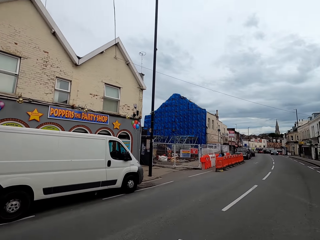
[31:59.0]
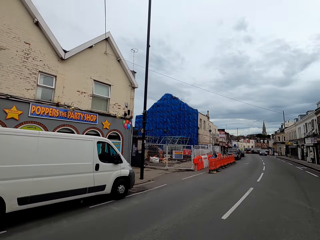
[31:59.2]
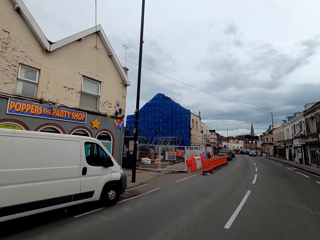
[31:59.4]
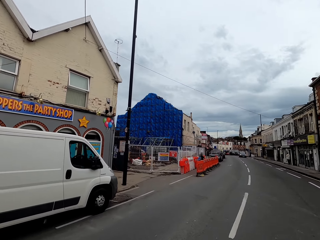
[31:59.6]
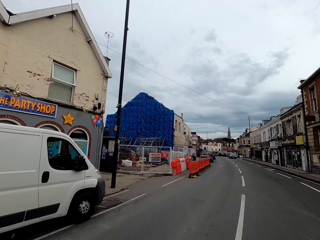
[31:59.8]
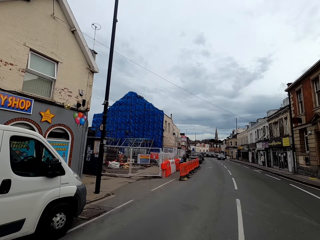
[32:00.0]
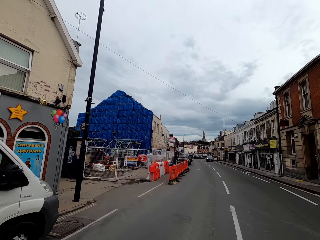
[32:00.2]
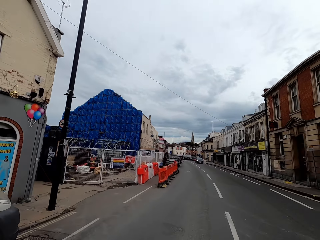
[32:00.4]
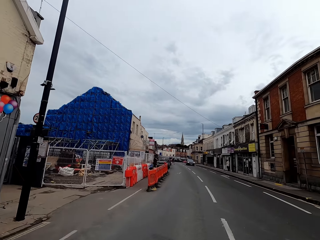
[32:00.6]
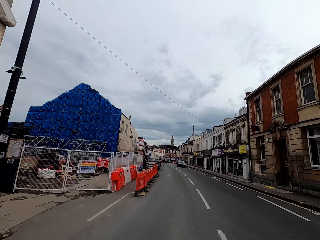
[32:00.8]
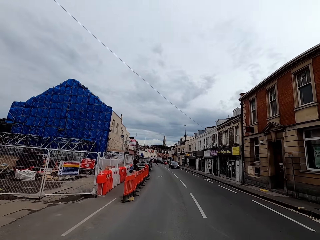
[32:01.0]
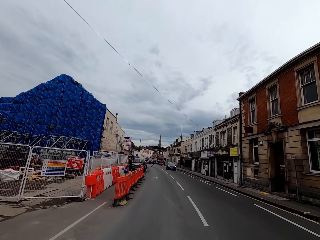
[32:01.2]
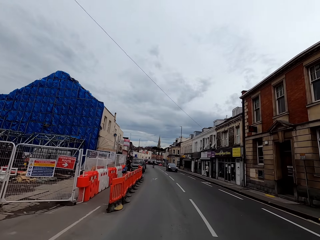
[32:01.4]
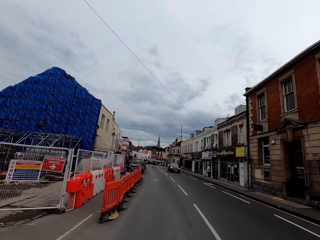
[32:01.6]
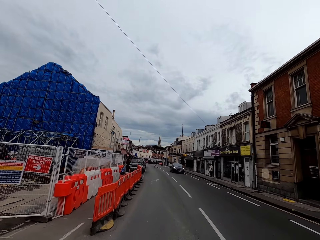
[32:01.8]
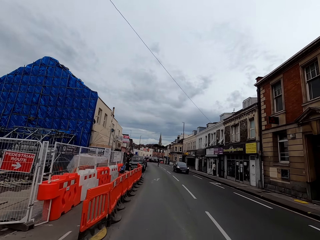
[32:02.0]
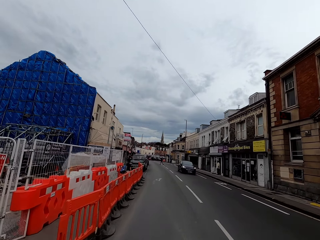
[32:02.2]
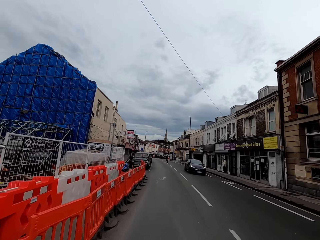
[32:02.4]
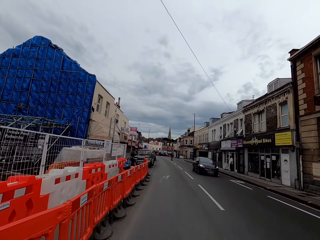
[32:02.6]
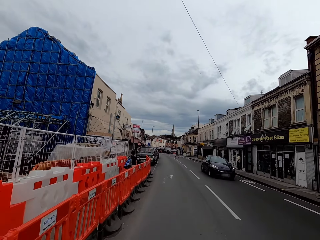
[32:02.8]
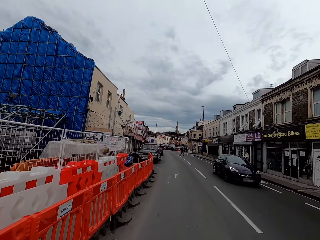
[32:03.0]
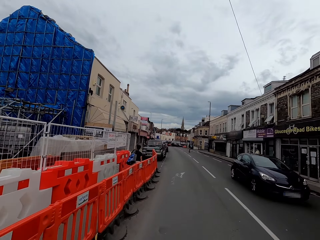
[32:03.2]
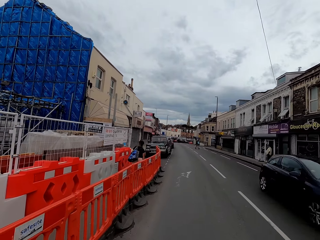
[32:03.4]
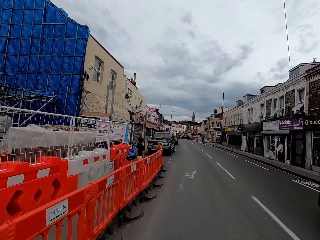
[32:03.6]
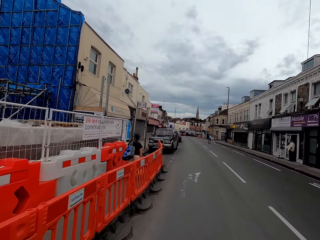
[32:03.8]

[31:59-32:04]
The camera wearer rides on the road.

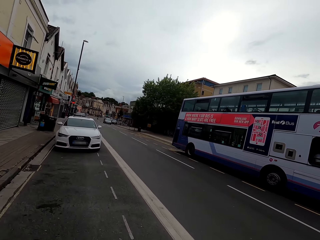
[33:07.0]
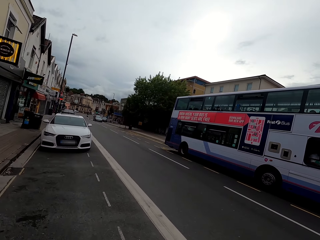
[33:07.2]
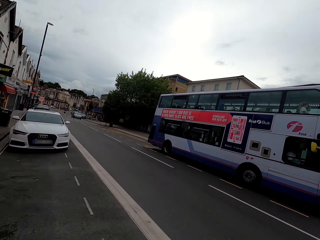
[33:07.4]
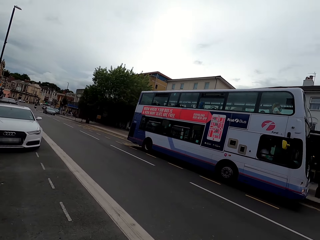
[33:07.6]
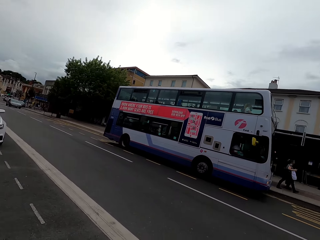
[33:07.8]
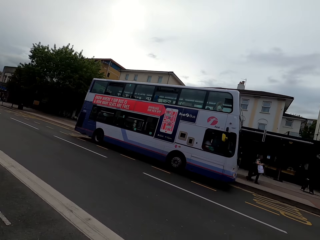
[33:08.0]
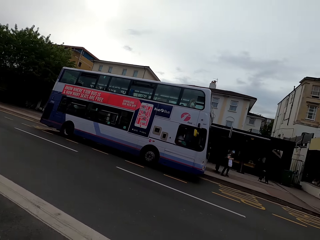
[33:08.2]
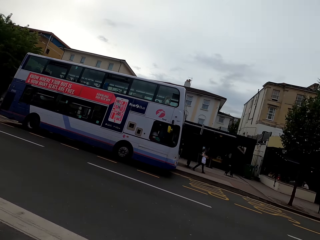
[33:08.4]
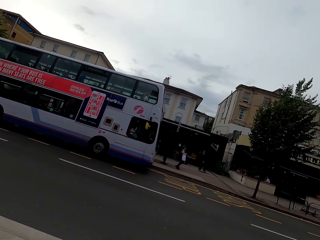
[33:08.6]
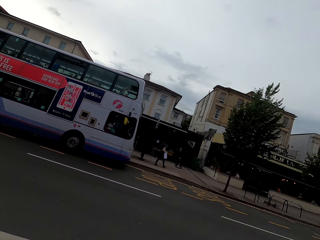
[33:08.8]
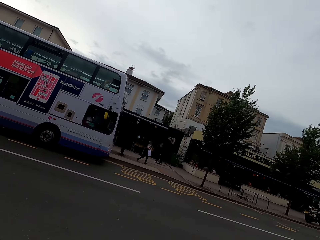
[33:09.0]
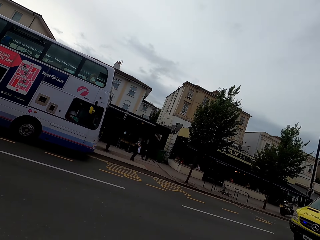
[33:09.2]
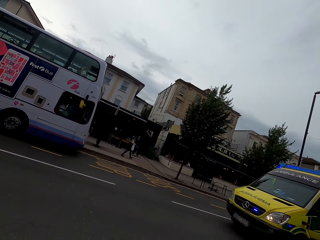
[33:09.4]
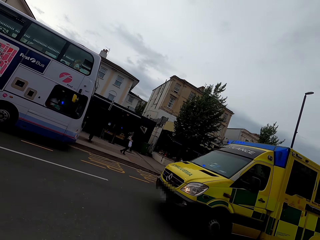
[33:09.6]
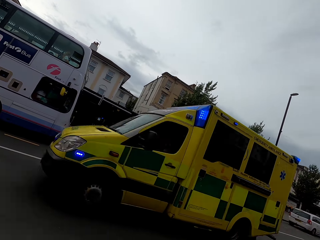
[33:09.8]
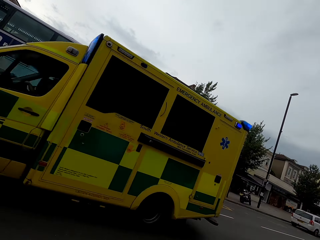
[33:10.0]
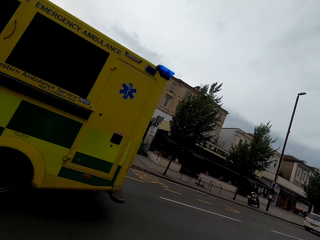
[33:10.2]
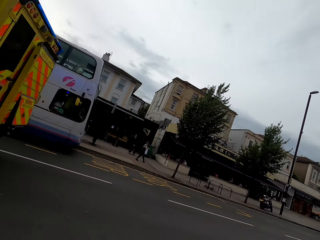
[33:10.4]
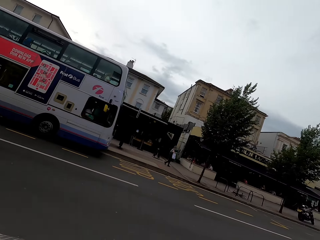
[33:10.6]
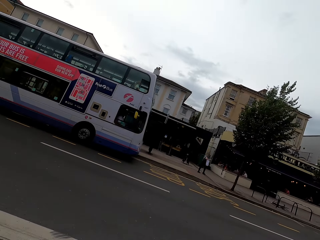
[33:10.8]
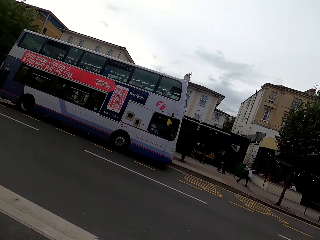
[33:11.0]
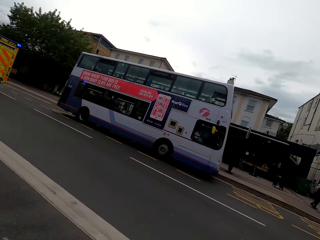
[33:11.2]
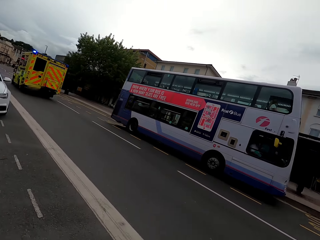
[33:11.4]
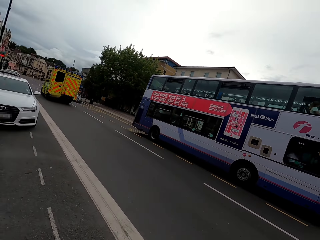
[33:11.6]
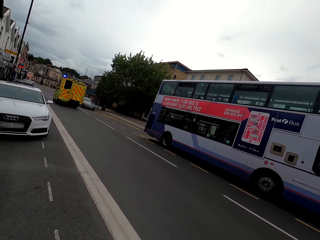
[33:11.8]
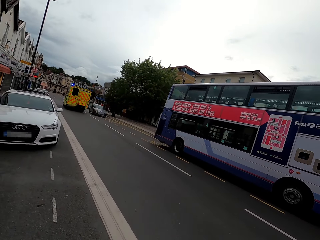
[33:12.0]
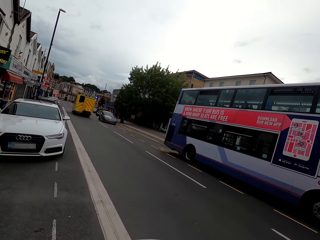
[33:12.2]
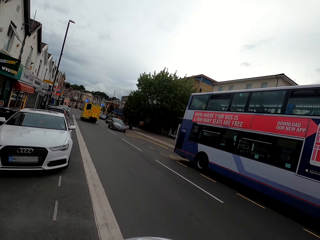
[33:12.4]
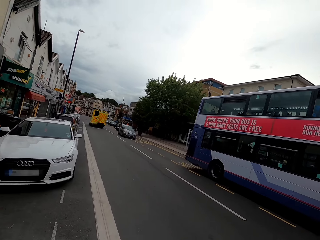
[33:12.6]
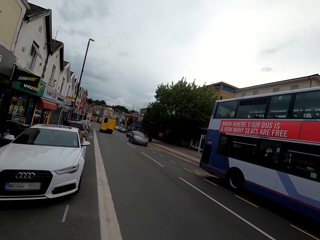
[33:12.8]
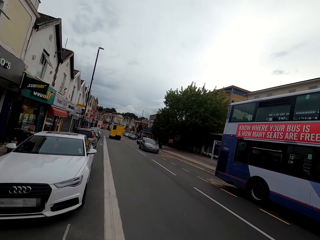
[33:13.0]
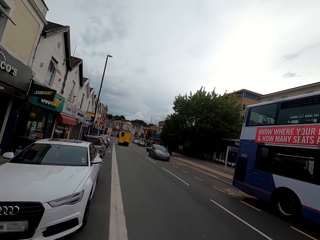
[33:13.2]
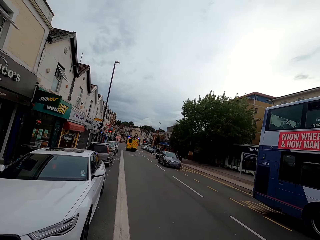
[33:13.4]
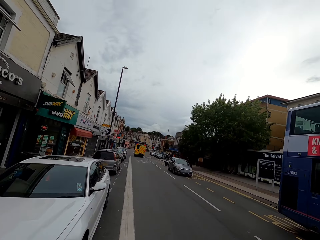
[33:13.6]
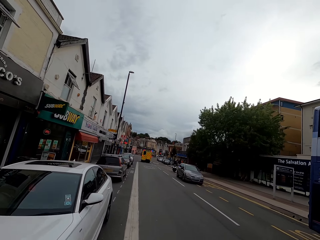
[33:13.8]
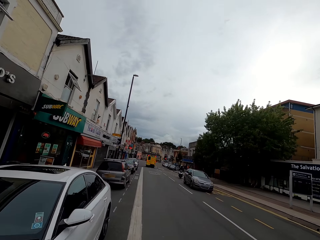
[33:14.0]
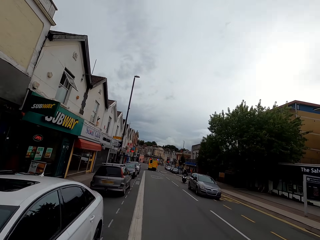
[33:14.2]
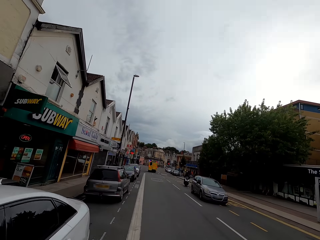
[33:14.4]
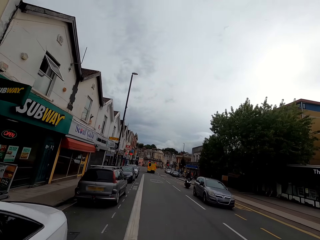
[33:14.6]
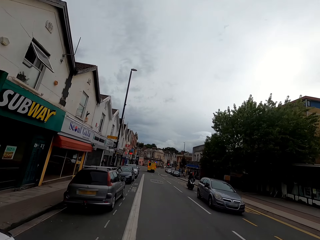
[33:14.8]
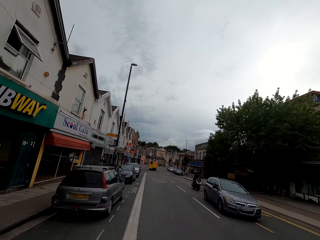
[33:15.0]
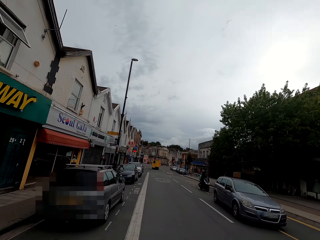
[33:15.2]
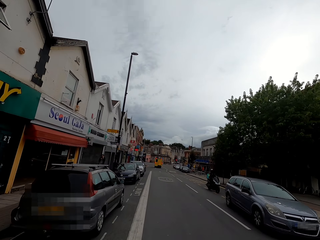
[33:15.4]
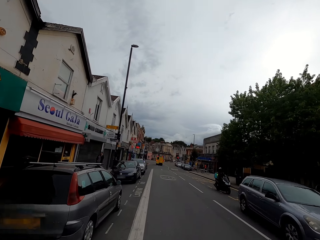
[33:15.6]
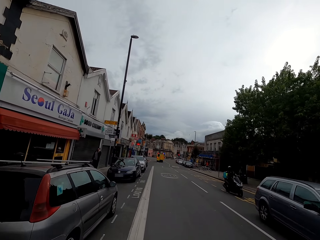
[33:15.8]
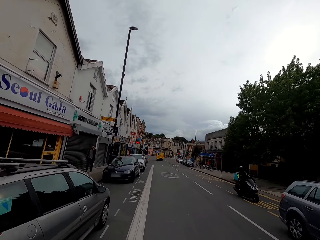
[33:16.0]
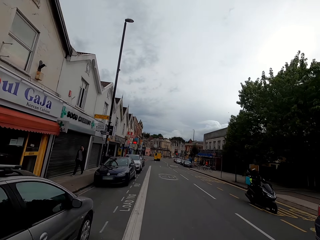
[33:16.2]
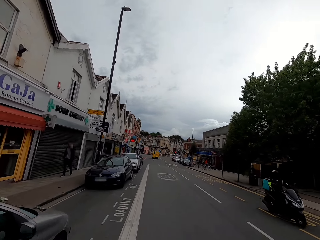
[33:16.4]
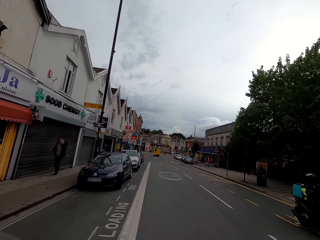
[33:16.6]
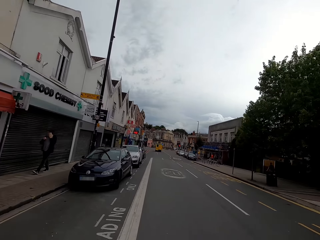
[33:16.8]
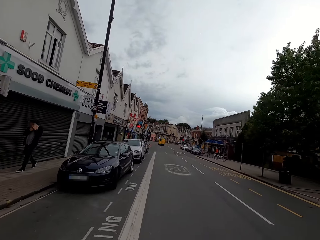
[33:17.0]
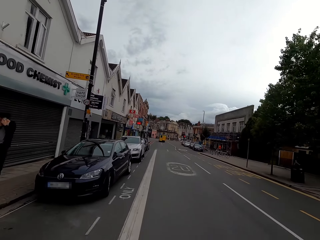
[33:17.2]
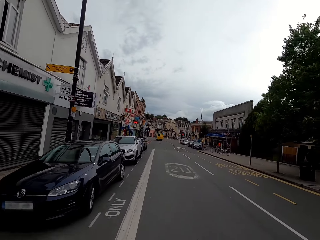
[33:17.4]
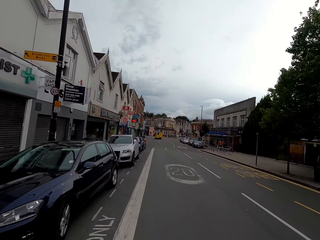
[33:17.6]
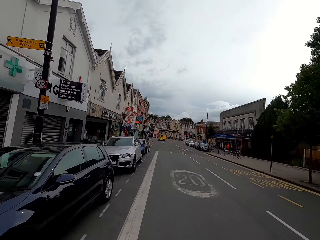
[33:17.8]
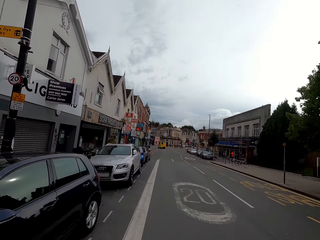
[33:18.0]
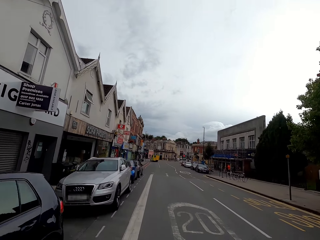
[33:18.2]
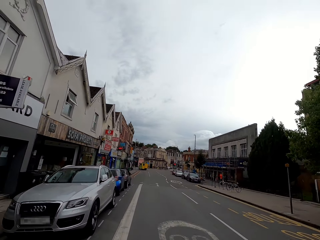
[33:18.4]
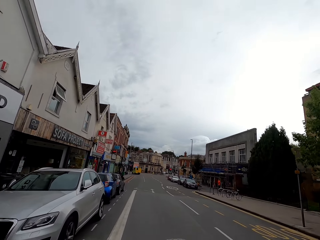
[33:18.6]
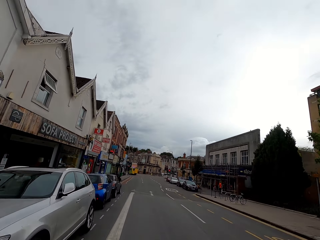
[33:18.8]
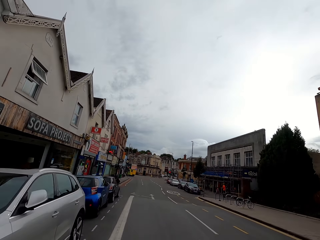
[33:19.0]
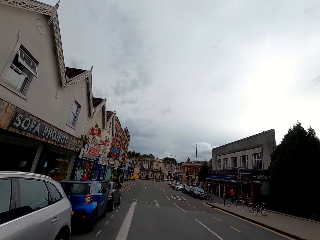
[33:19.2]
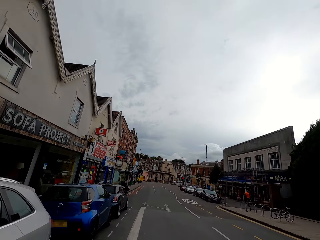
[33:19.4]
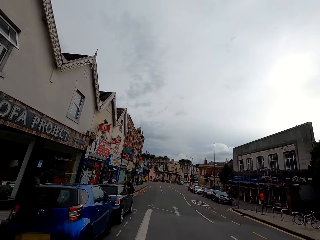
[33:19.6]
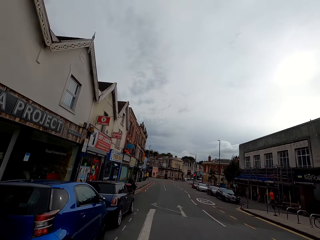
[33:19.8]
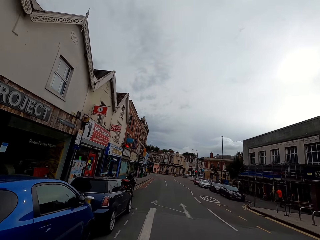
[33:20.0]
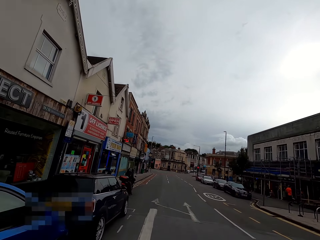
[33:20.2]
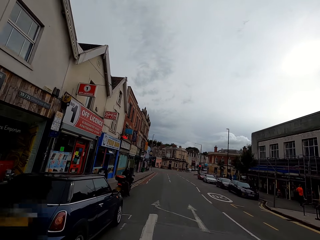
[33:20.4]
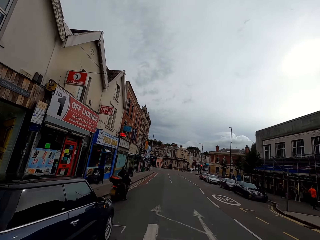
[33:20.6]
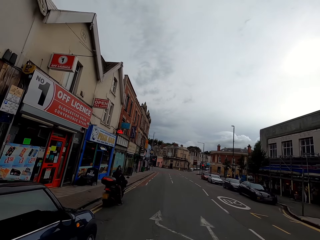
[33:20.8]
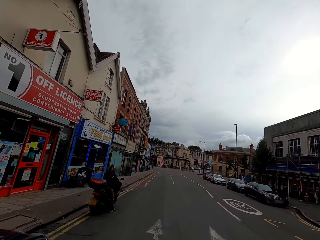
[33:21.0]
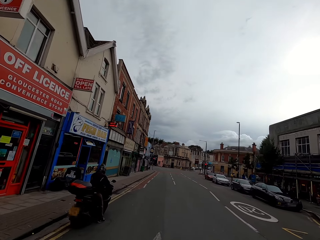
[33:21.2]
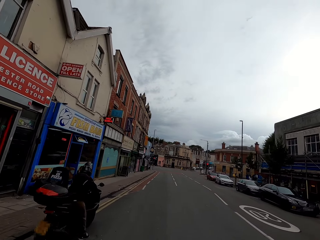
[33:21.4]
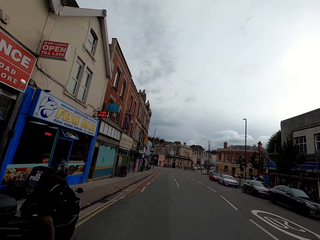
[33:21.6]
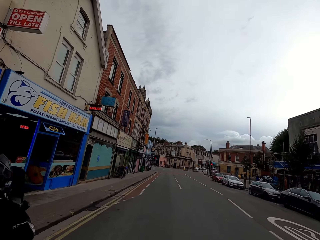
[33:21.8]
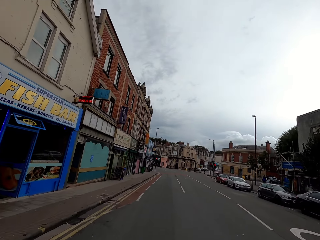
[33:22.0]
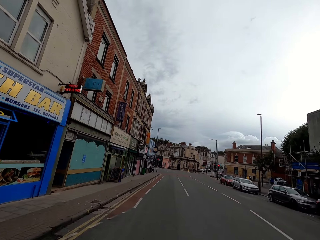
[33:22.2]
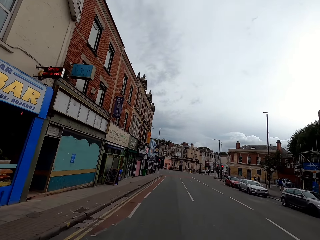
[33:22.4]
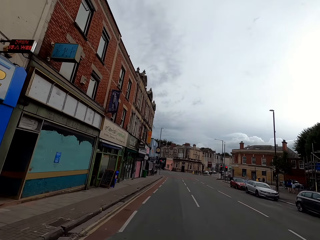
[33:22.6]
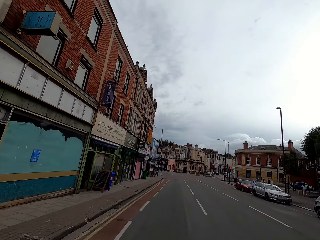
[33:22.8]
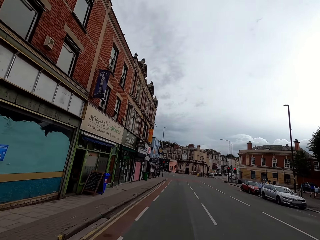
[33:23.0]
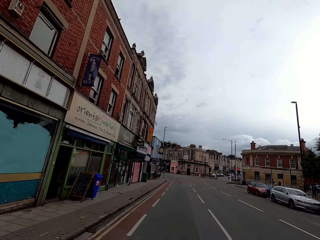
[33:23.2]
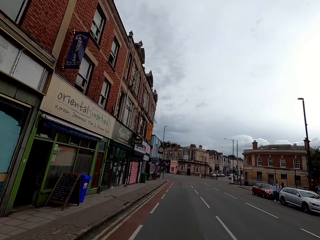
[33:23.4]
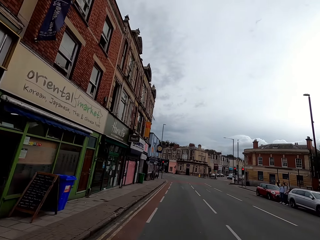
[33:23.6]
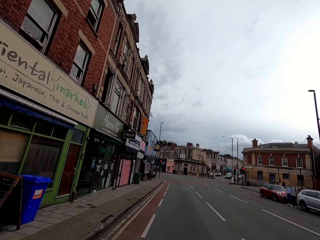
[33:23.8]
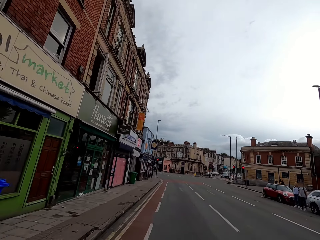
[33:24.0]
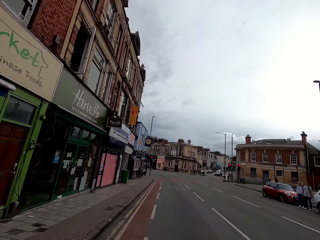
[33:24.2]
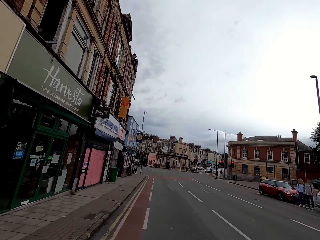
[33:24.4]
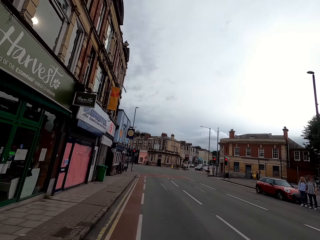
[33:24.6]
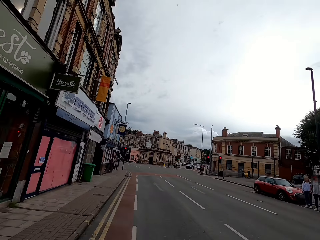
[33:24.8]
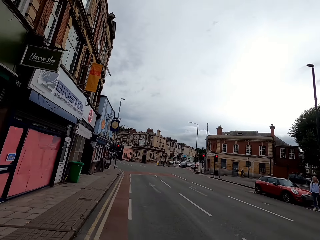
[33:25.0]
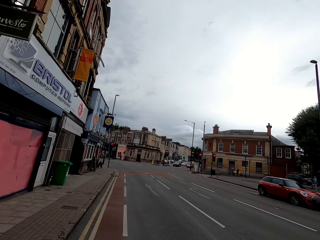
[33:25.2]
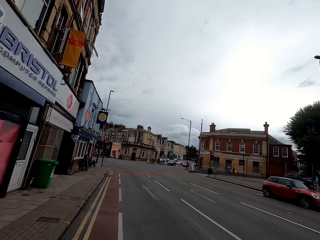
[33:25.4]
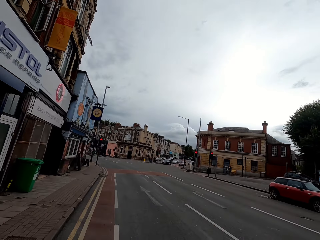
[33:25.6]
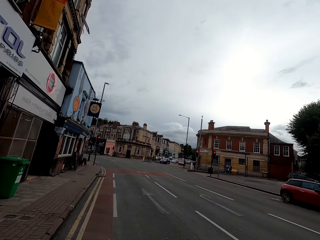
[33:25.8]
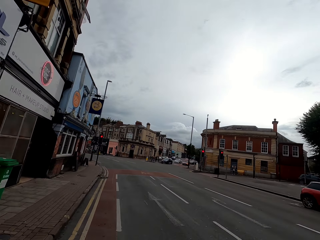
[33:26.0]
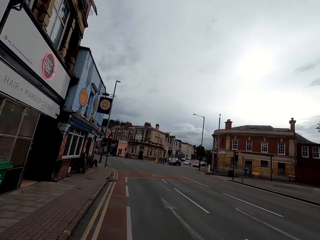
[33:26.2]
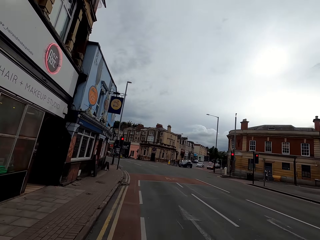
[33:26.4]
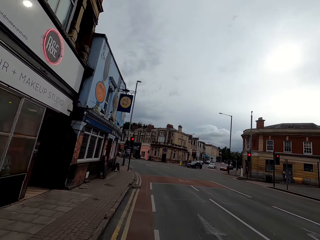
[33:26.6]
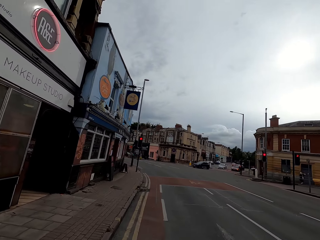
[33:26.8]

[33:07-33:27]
The camera wearer looks at a passing ambulance across the road. They stop by the roadside. They ride a bicycle on the road.
